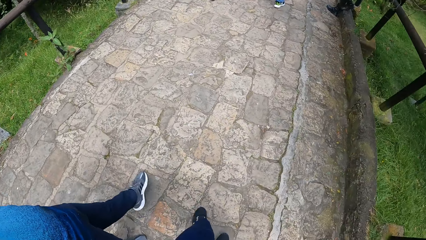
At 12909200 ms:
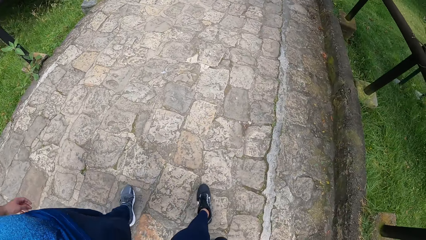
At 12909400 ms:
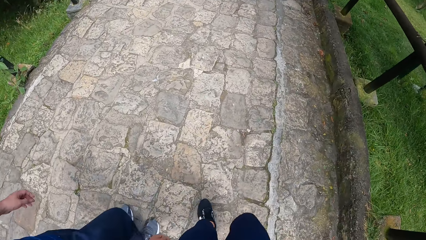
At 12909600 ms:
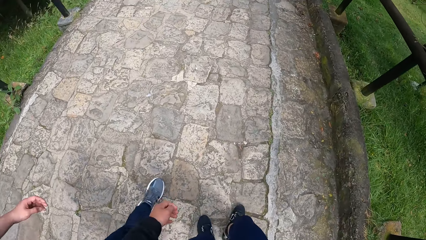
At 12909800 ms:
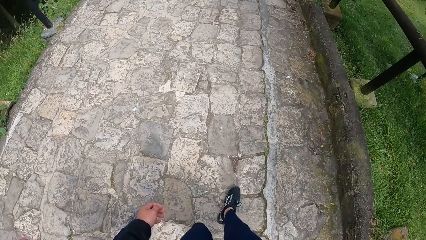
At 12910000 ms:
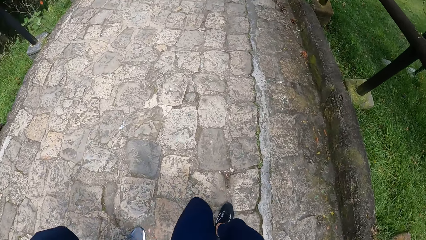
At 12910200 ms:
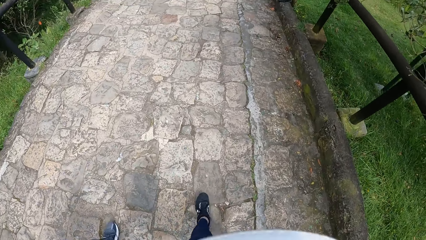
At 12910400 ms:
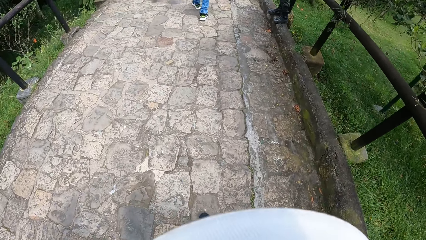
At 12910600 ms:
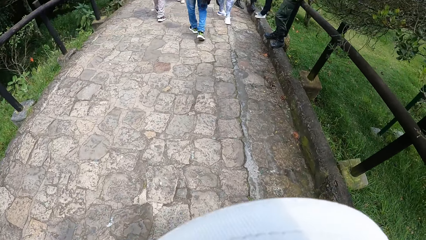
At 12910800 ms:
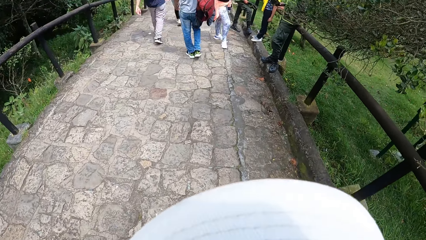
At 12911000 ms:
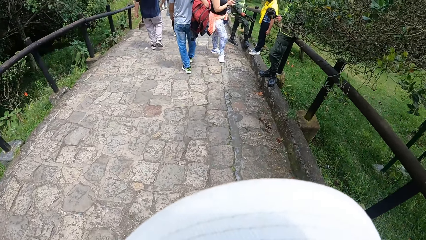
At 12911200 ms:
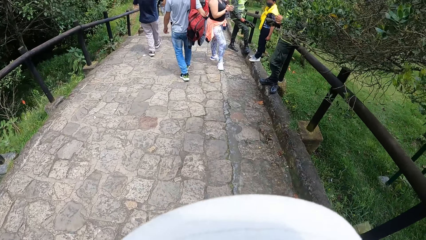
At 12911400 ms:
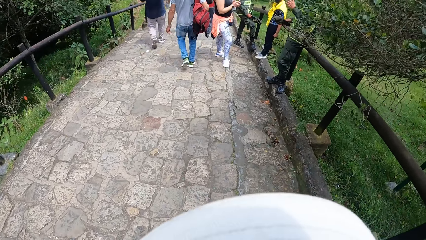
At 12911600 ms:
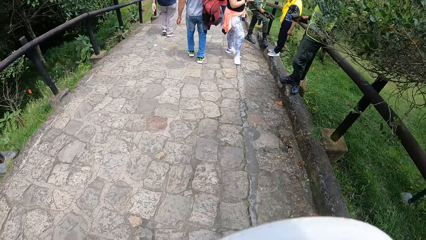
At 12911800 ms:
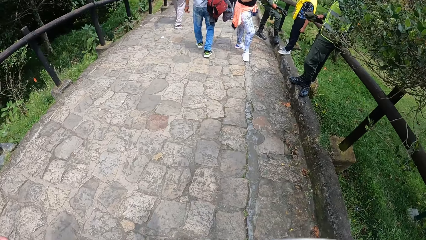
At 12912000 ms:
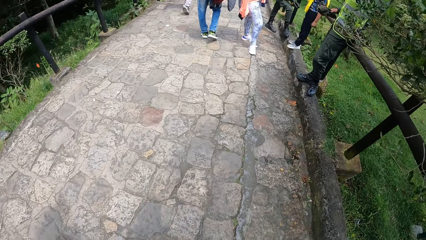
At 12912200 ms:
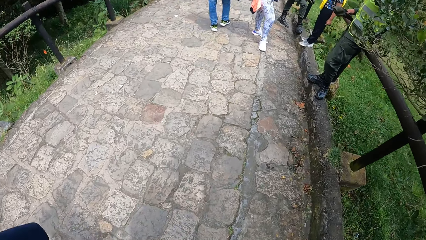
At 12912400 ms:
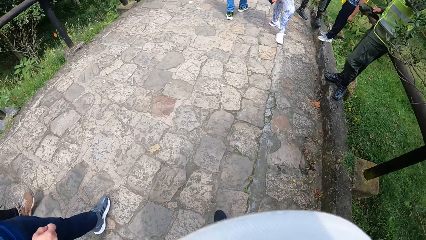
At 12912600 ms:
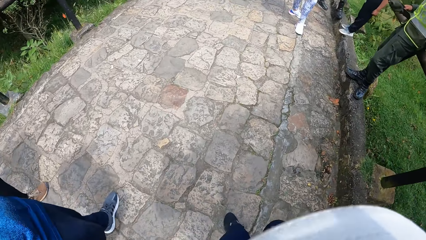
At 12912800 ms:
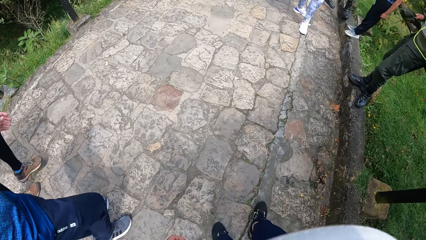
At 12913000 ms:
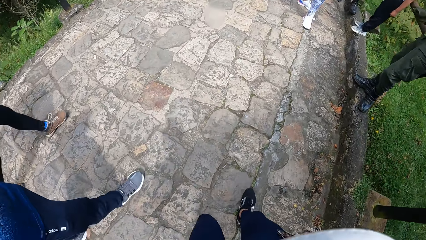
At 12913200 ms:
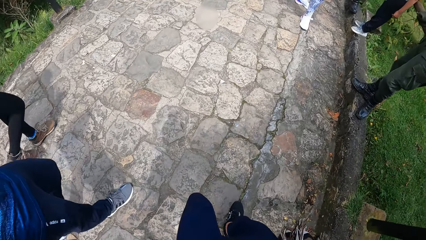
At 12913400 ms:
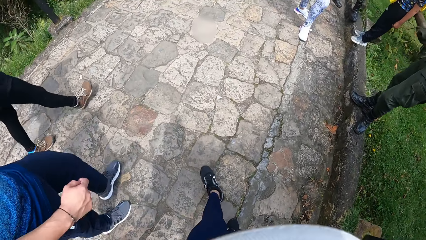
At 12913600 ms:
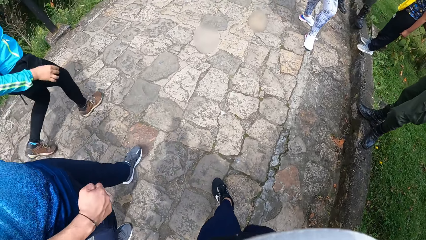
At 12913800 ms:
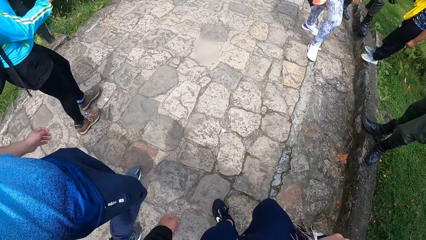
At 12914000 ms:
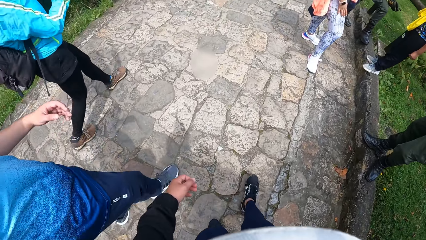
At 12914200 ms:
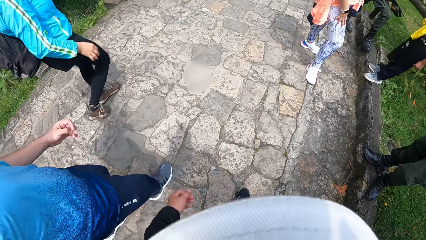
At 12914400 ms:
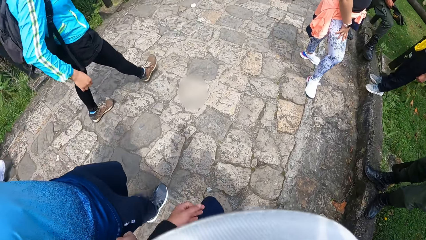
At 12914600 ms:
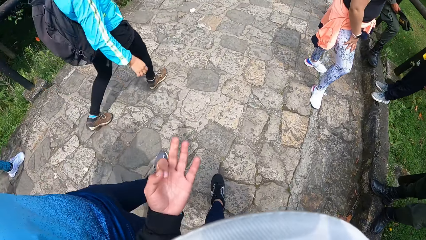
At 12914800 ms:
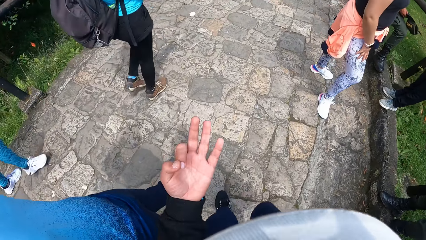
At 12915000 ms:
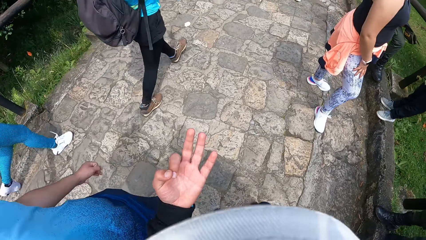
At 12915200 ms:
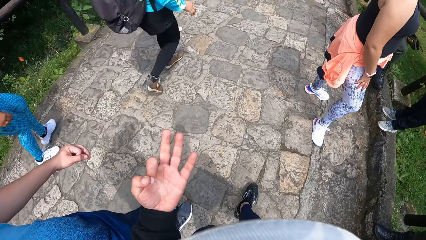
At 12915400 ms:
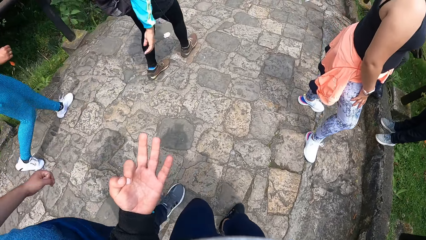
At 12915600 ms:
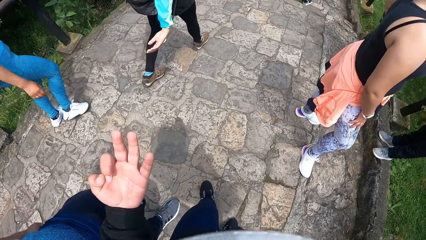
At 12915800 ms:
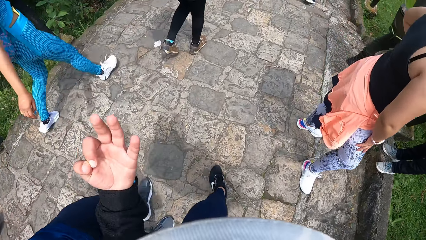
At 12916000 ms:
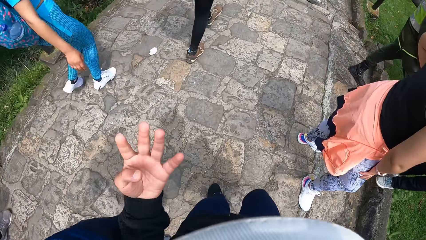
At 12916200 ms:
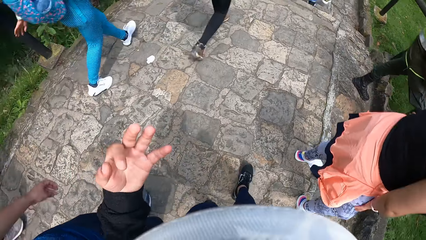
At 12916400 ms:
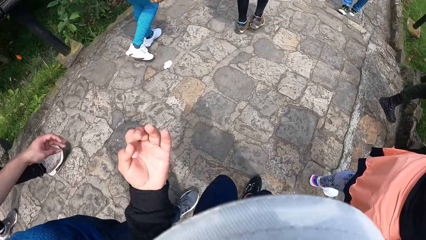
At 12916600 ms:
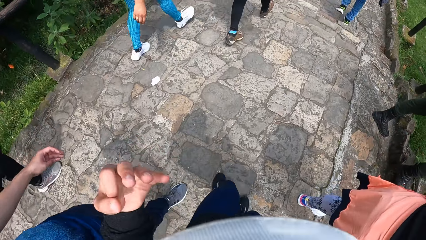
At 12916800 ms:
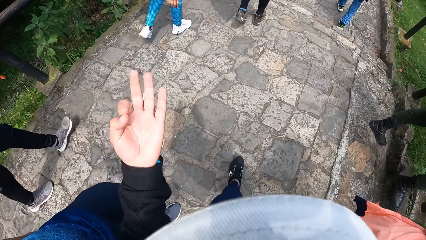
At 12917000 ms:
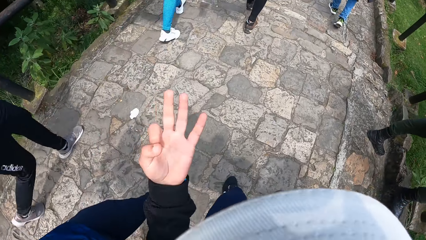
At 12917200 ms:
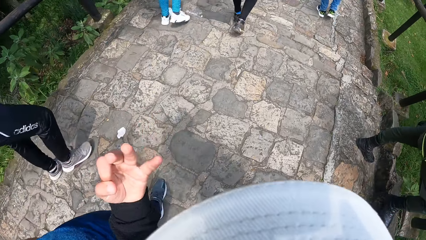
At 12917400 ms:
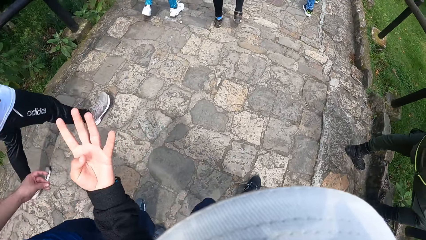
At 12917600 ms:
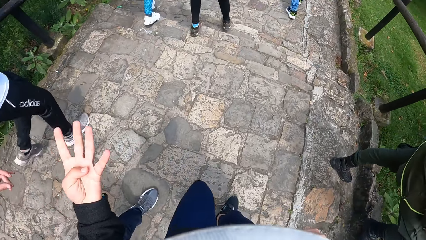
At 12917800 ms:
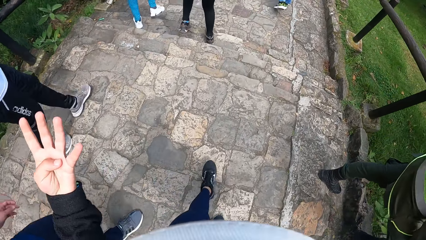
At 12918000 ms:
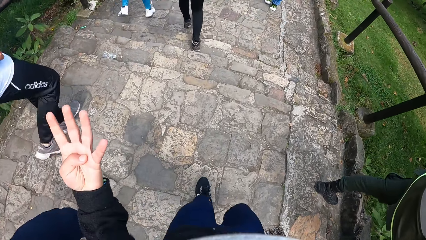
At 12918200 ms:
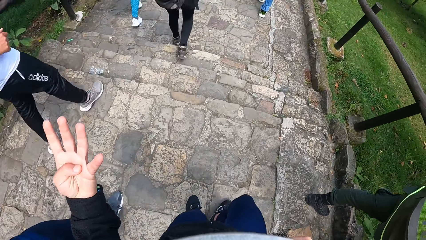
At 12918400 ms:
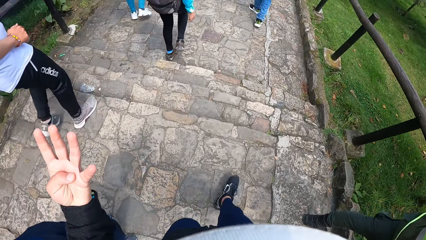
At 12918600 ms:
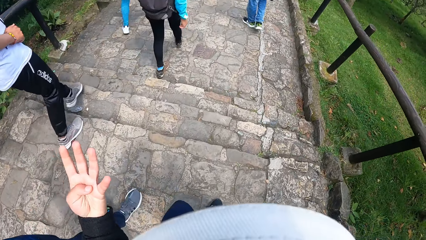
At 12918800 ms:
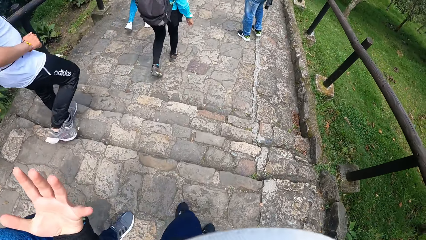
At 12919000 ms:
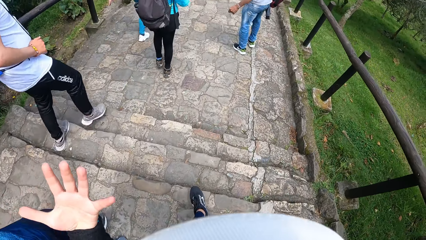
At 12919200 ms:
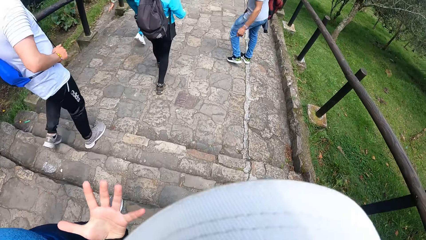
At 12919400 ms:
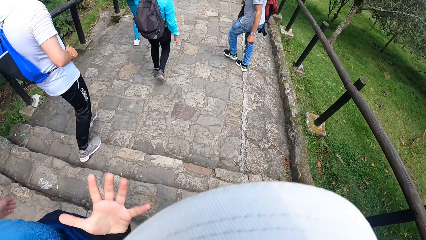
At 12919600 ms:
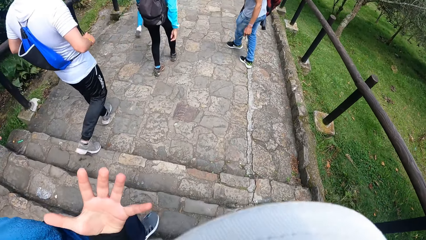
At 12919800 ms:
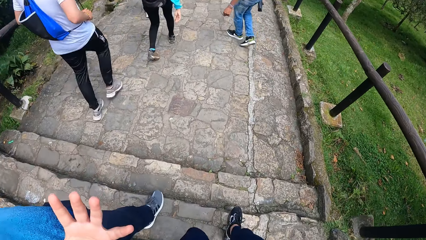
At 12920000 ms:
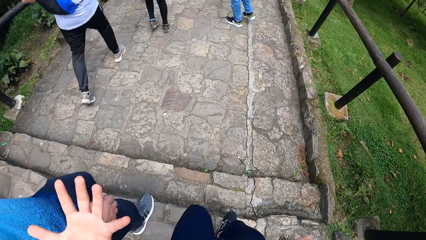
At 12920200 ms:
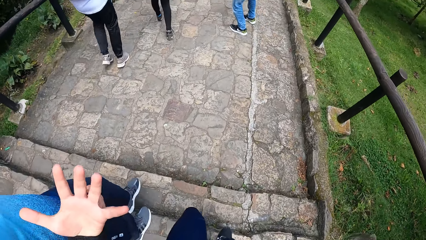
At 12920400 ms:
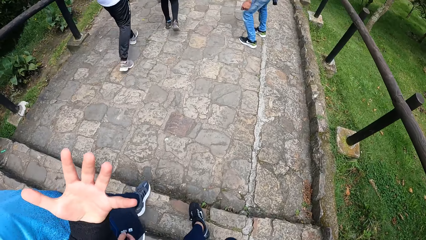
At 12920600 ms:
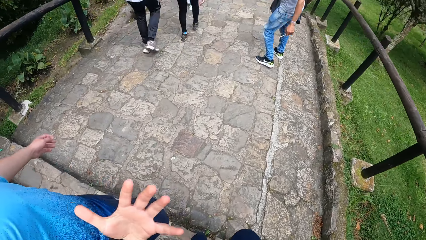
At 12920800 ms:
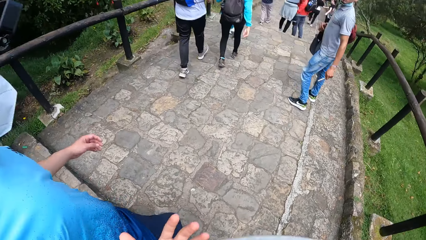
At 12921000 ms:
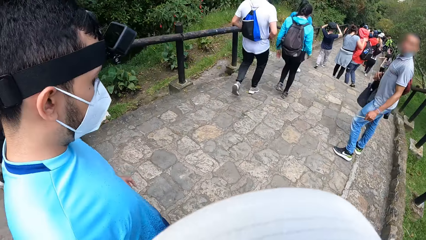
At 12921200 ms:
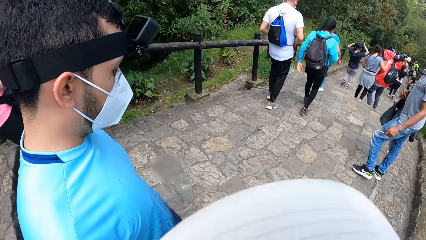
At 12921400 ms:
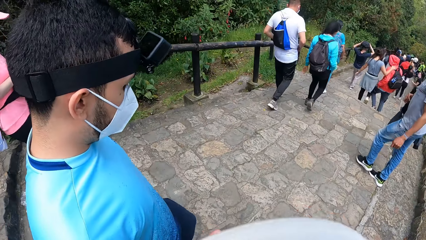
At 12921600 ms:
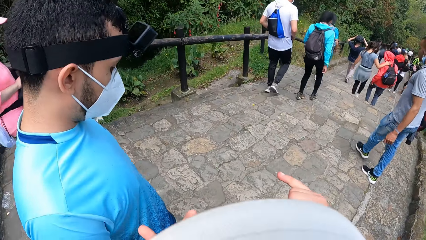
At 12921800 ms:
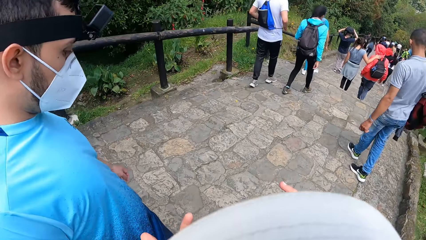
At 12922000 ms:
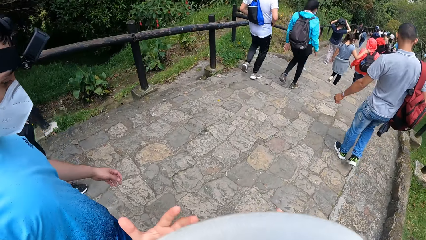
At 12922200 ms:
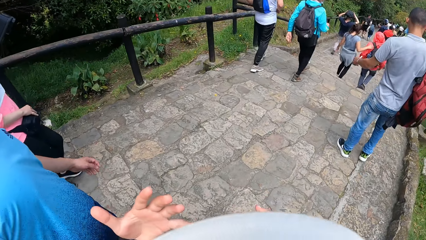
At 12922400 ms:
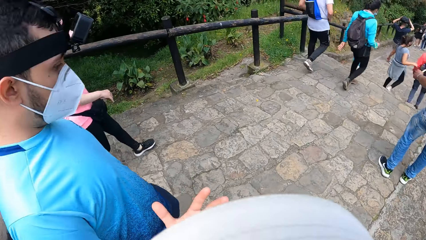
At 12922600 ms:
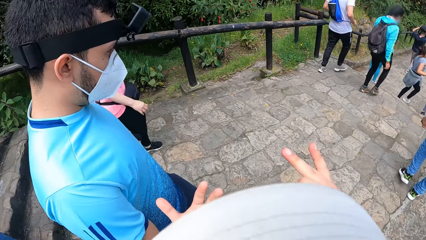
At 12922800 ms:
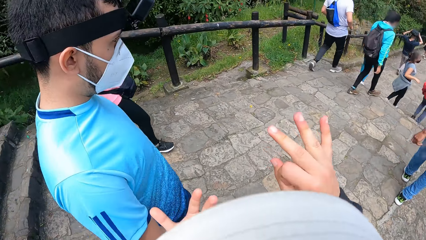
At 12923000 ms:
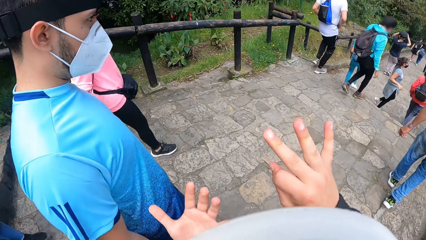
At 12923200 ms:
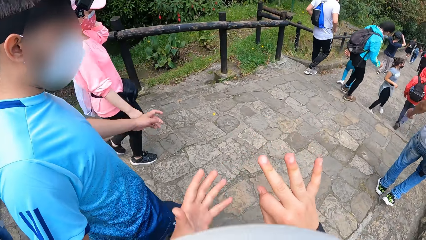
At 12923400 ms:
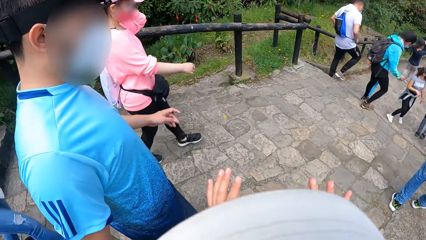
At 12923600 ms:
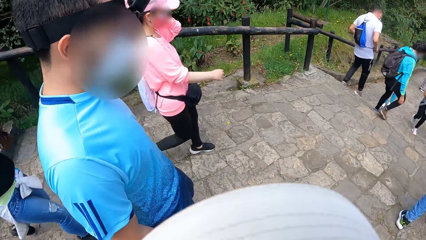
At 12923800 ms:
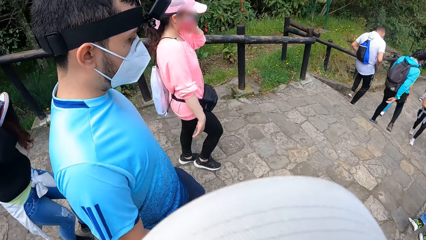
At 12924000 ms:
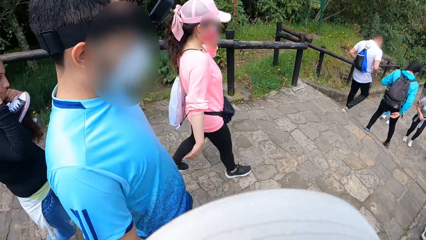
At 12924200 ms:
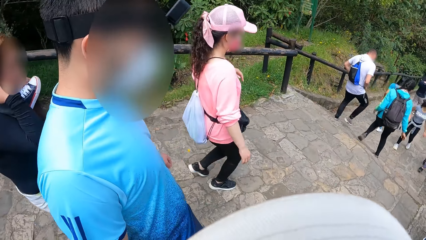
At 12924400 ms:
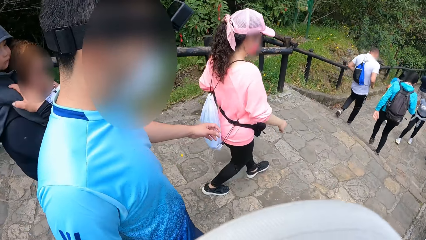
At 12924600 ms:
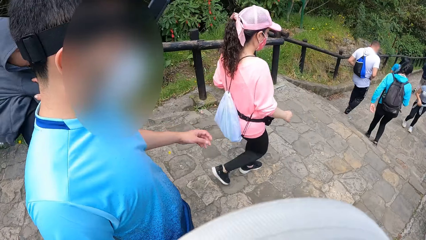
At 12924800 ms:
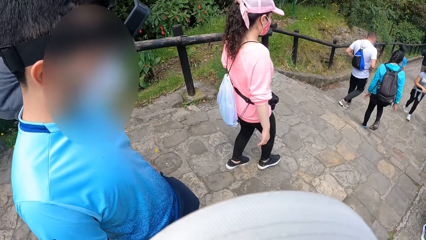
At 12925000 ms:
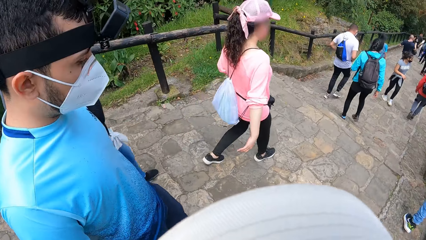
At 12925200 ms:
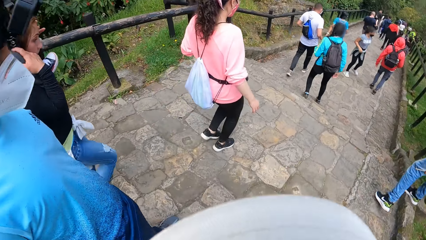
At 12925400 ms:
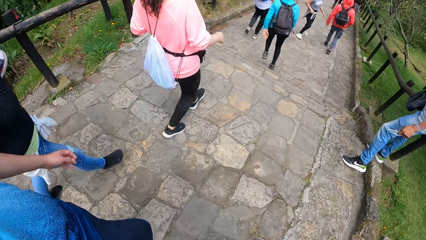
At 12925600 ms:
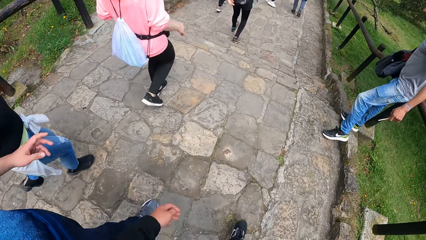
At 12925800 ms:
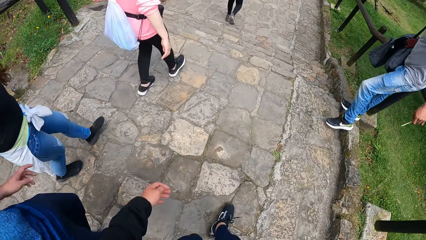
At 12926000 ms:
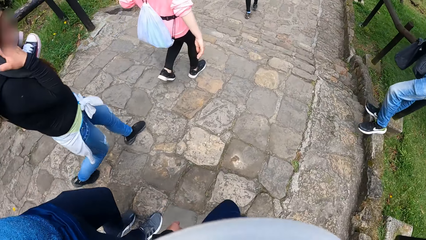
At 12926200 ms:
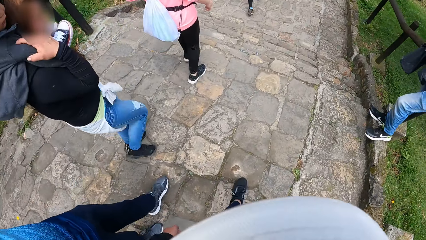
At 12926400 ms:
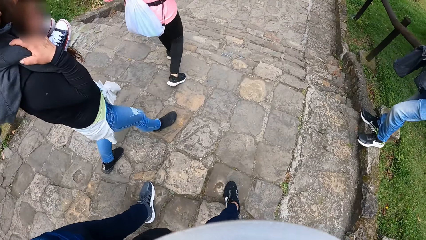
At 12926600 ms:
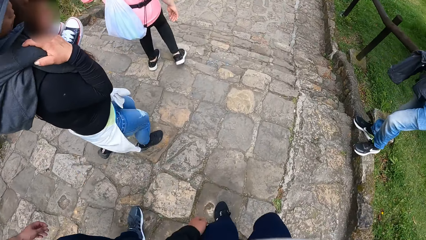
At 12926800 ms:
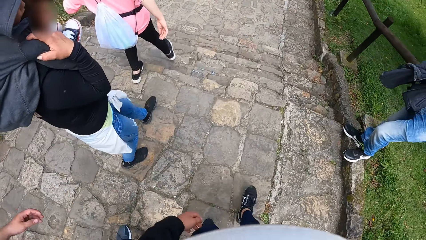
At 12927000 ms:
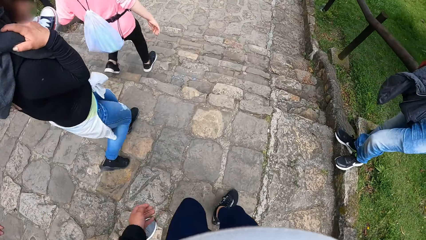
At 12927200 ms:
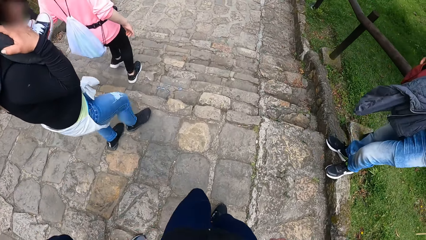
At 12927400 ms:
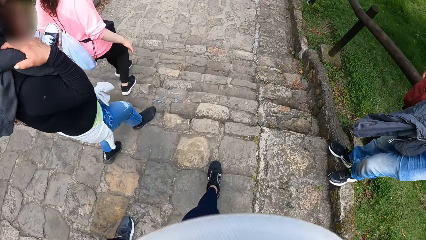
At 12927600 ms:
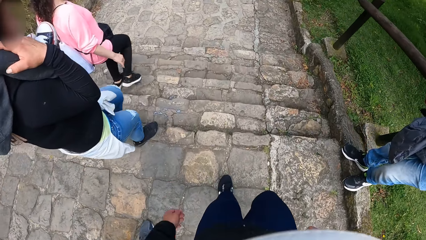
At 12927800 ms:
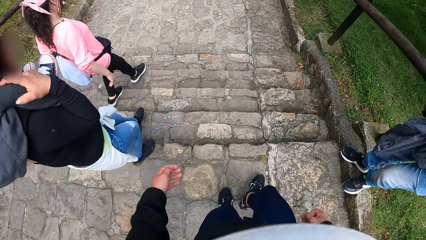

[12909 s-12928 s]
The camera wearer makes a gesture with his left hand. He turns his head. He makes a gesture with his hands.
